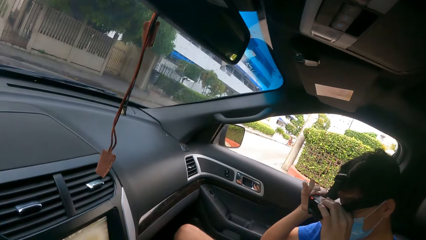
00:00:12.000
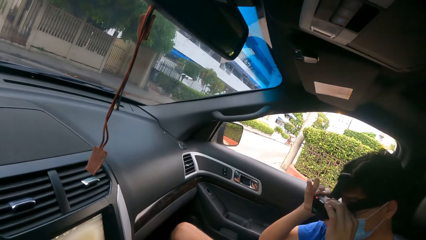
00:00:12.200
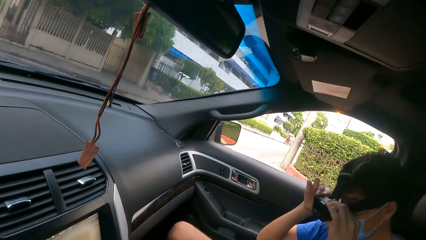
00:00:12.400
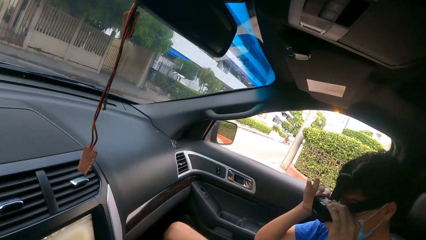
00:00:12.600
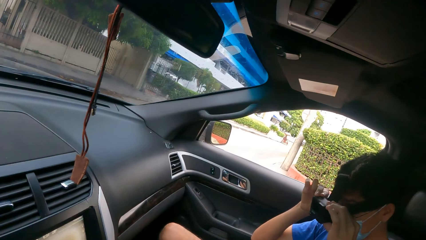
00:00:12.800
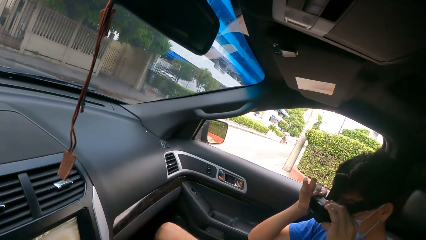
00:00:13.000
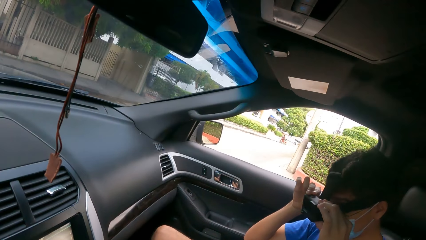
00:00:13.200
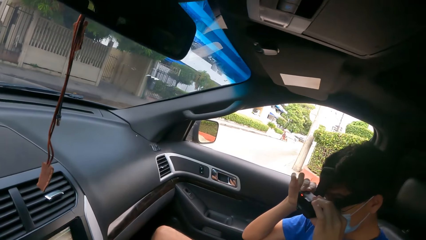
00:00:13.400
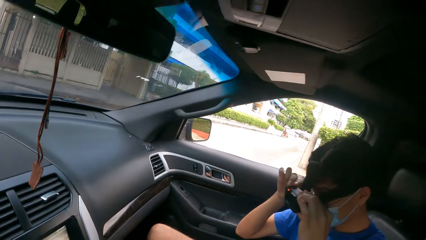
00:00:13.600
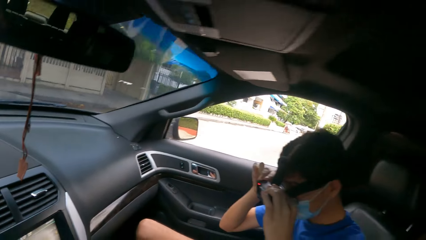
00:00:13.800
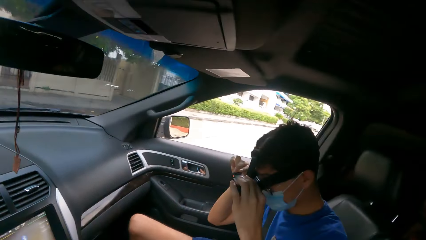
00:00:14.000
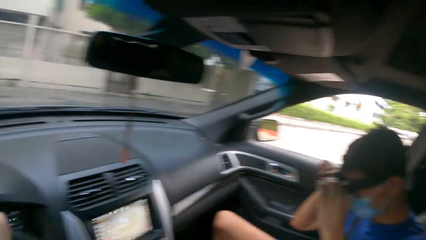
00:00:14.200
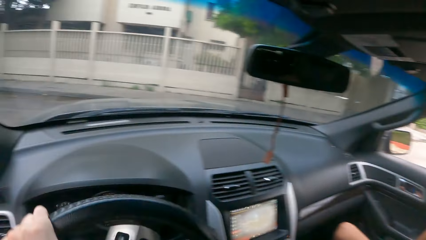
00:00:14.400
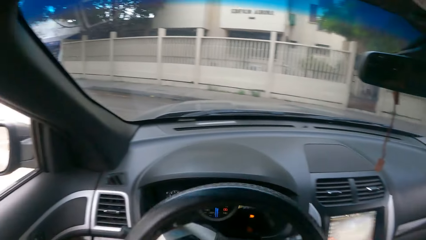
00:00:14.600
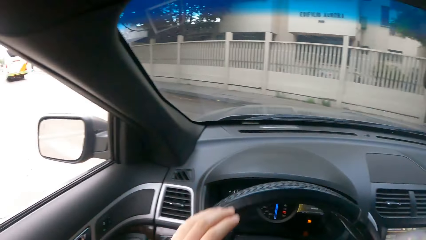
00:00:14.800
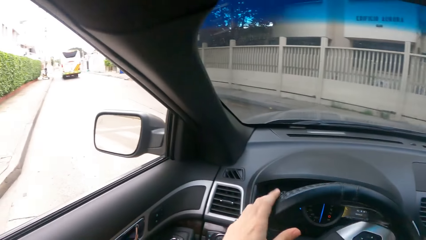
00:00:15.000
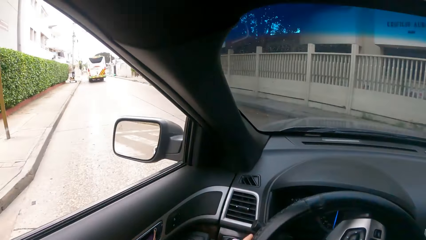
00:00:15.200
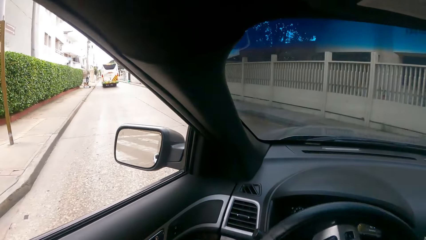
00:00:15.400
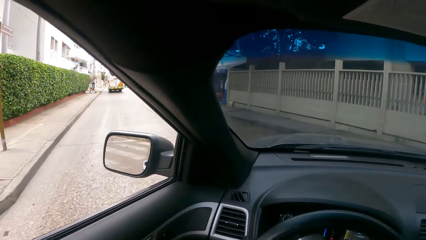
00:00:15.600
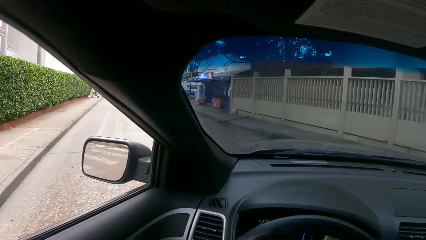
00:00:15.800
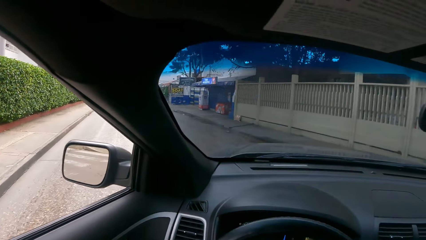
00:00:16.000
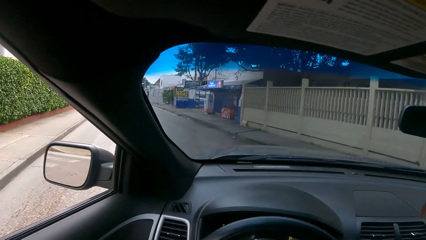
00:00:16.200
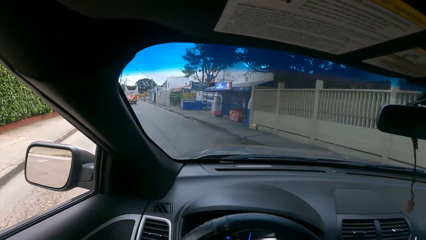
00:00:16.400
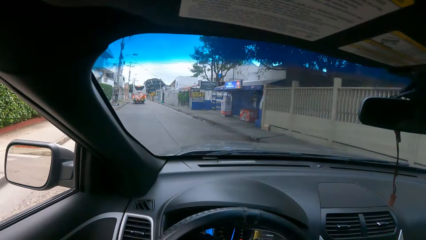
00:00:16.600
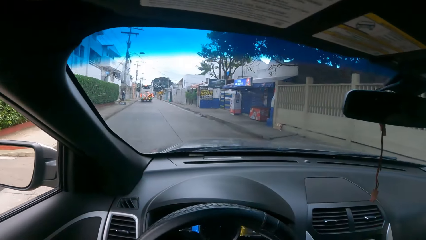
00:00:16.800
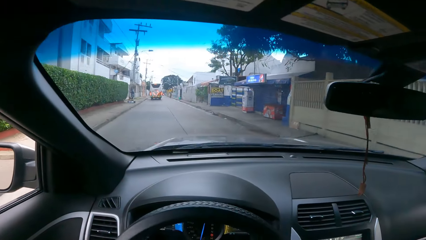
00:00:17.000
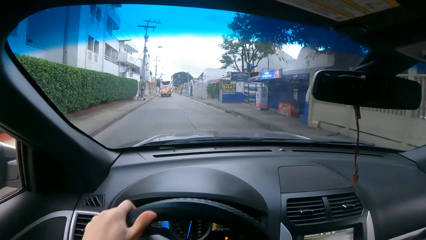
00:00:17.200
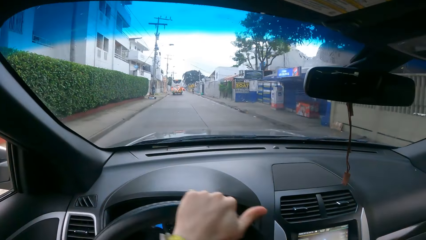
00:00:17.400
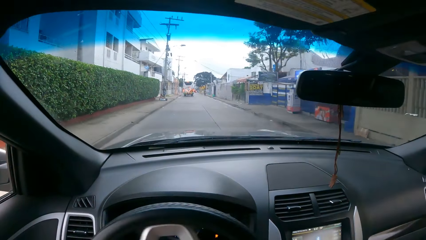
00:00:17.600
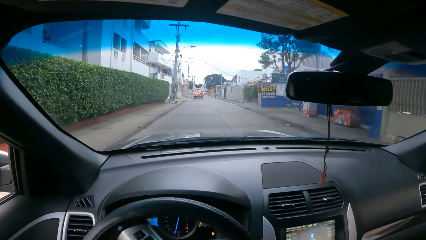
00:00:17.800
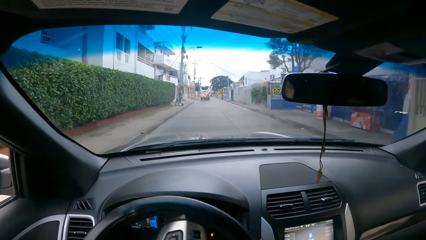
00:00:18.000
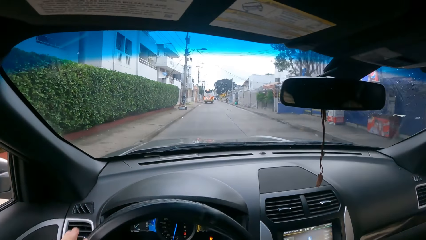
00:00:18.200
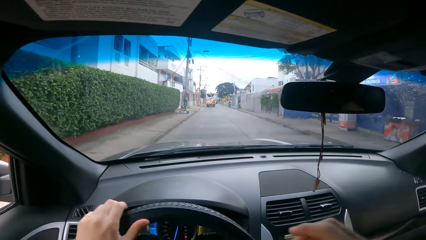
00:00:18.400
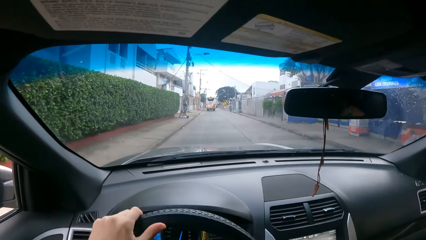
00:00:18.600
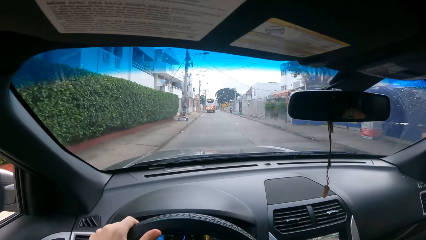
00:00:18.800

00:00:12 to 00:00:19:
The camera wearer drives the car on the road.

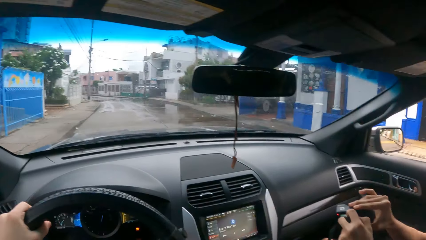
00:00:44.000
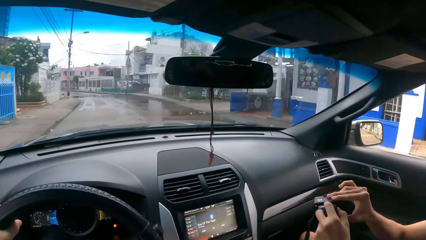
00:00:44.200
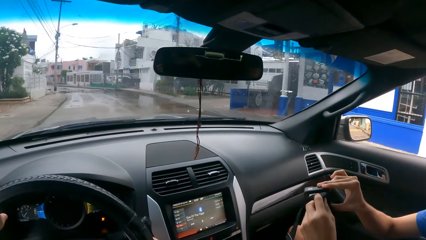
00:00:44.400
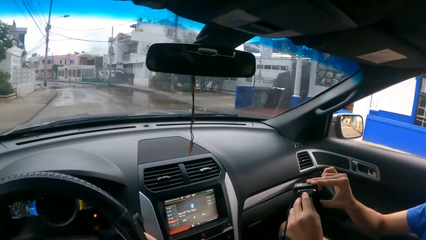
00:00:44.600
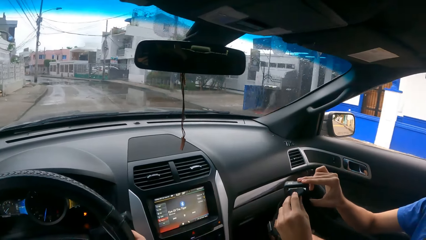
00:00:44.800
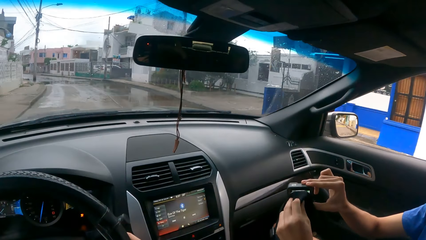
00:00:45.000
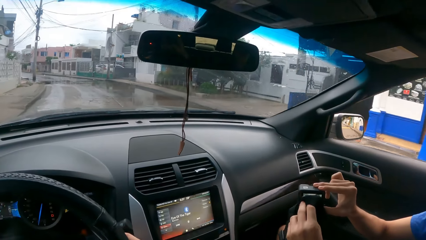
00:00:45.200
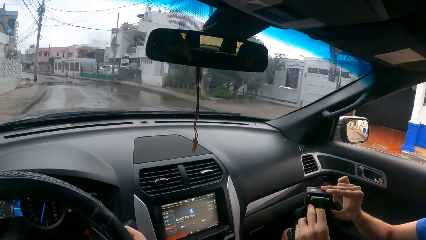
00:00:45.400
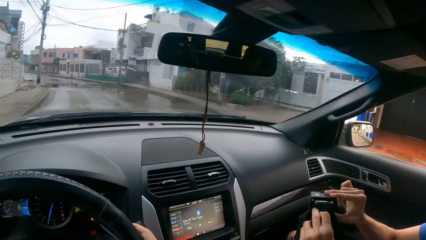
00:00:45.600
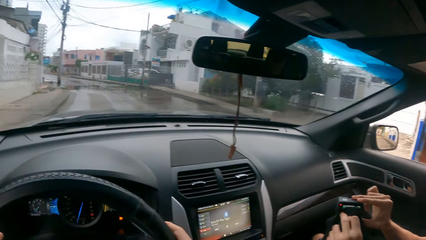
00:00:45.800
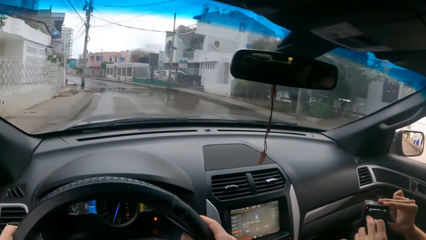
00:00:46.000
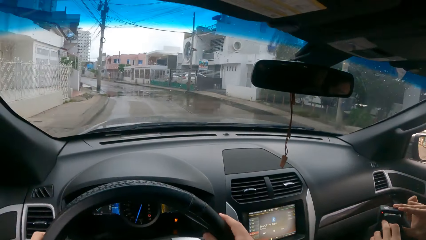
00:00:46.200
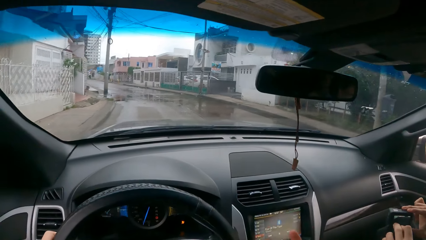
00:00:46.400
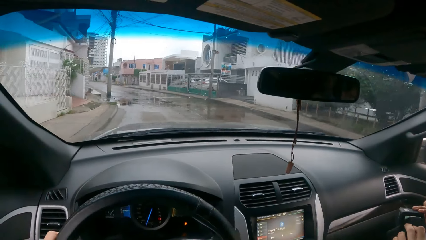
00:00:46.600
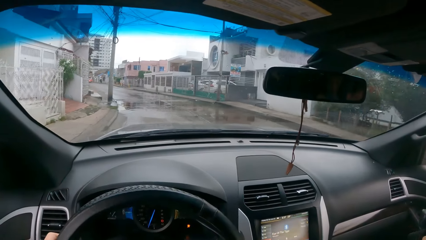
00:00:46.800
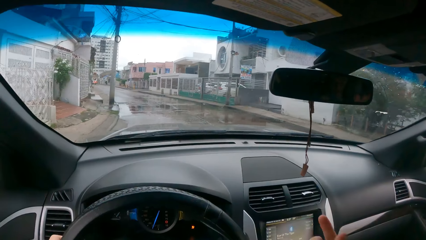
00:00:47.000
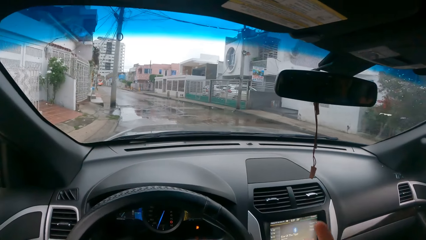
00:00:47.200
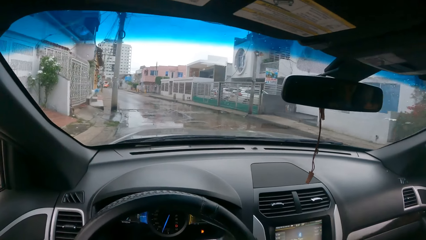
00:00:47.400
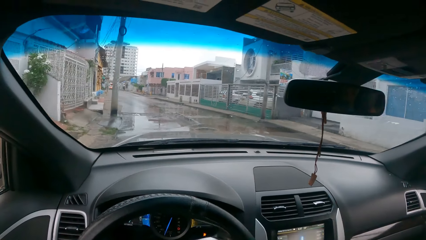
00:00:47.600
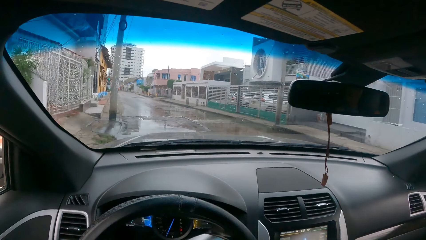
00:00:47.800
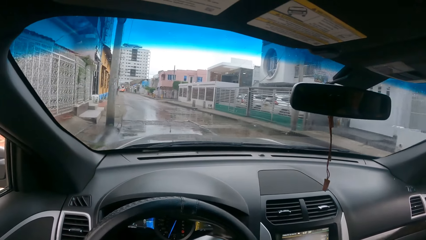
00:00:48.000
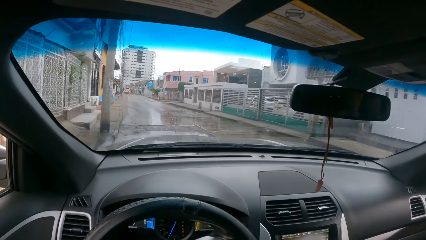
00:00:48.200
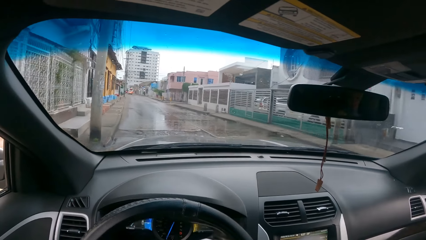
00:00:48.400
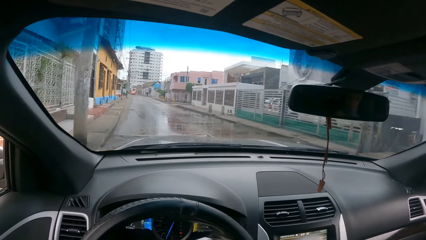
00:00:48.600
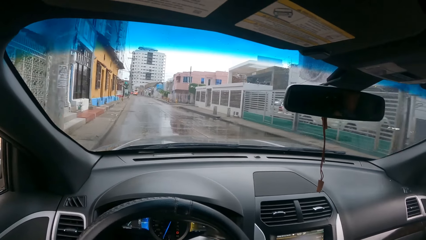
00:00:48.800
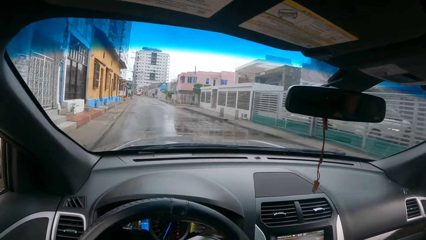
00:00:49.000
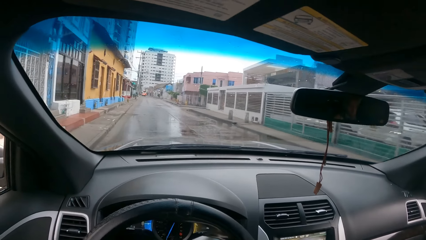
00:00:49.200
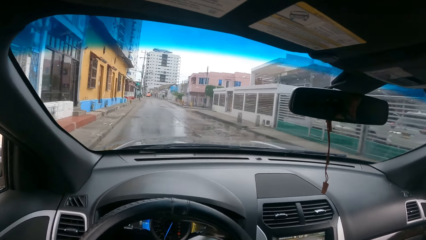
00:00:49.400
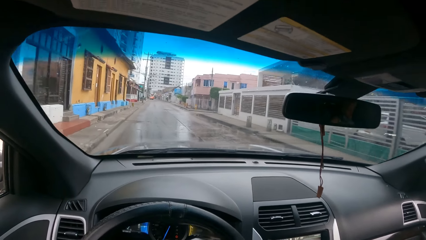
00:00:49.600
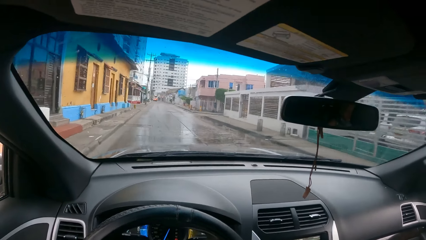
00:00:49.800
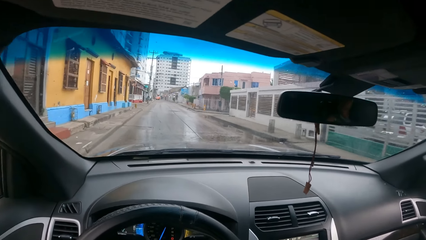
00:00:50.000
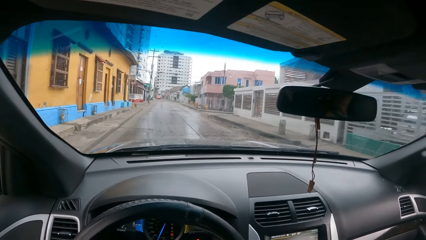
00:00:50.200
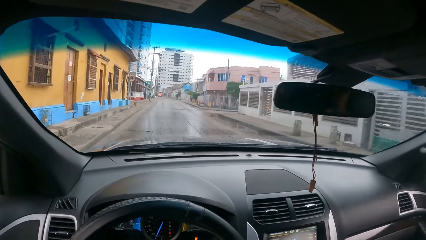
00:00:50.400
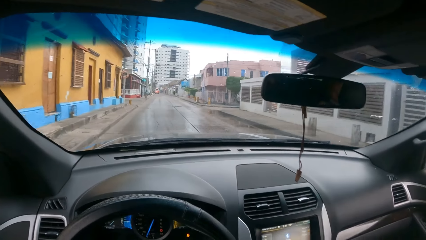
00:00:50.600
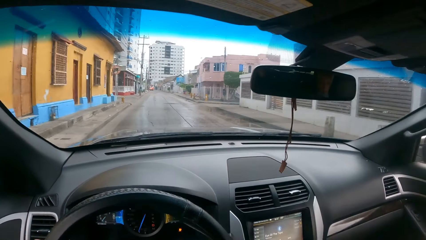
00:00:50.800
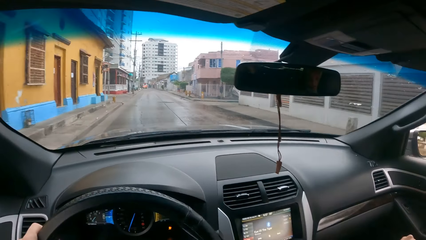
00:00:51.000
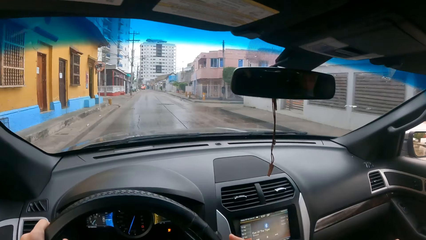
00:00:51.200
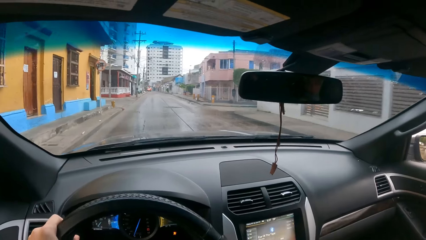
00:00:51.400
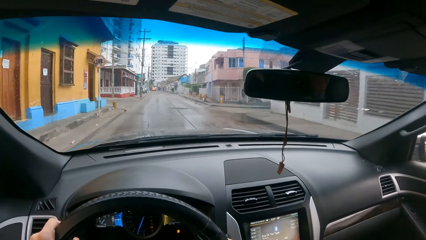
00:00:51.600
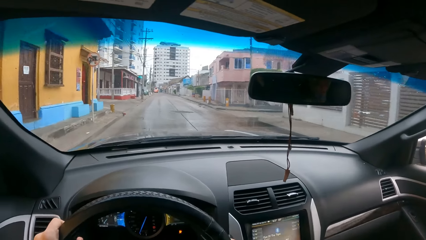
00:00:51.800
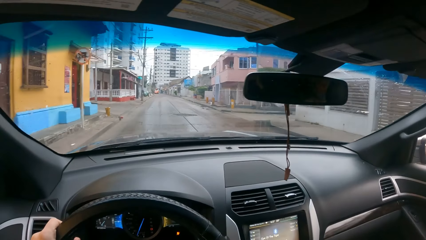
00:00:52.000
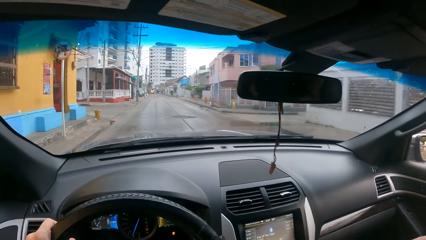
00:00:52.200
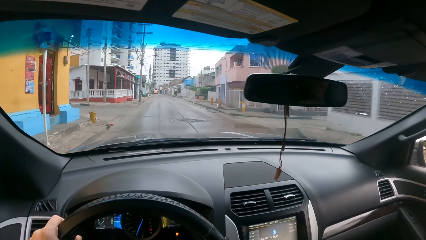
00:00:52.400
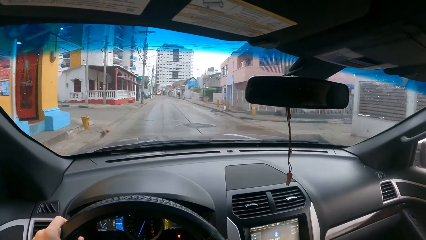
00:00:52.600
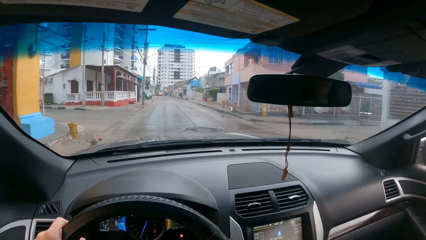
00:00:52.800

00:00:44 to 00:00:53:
A man fixes the camera. The camera wearer engages the man. They drive a car.
